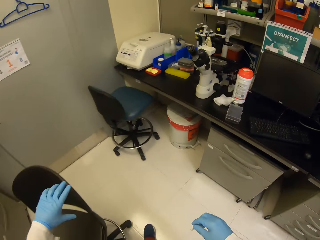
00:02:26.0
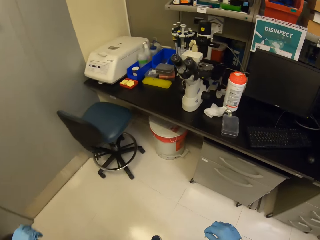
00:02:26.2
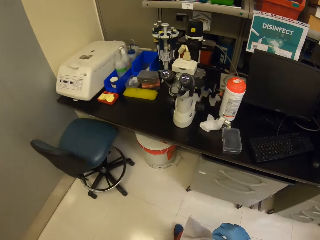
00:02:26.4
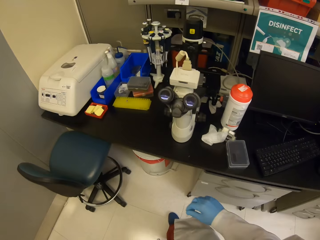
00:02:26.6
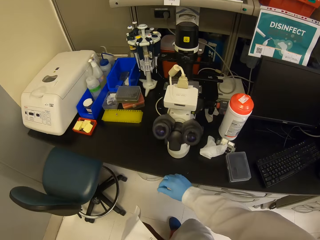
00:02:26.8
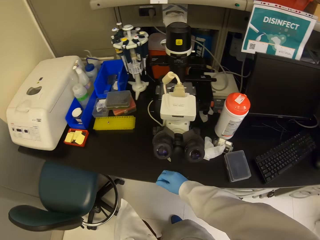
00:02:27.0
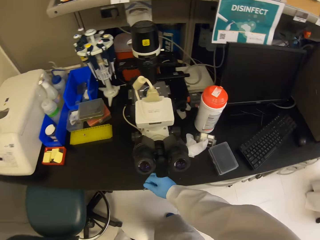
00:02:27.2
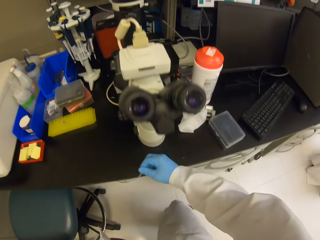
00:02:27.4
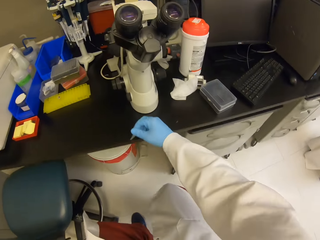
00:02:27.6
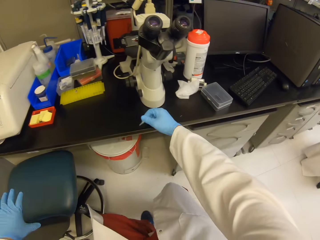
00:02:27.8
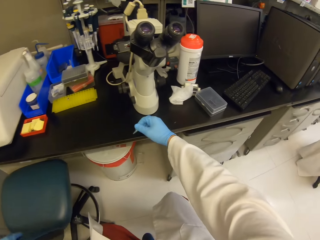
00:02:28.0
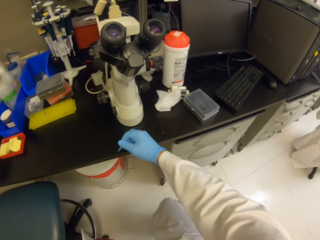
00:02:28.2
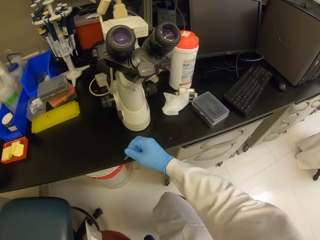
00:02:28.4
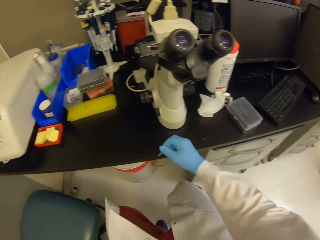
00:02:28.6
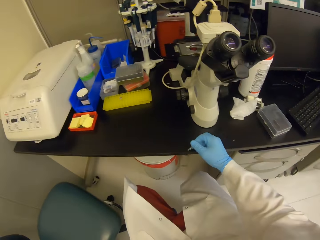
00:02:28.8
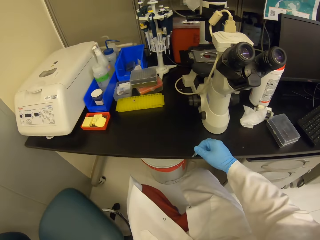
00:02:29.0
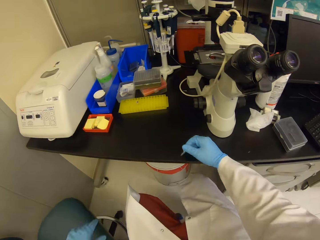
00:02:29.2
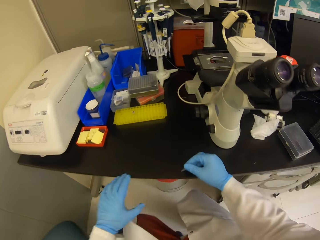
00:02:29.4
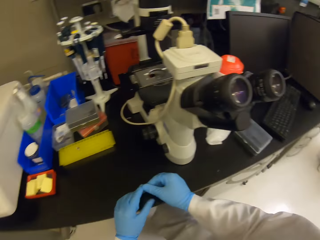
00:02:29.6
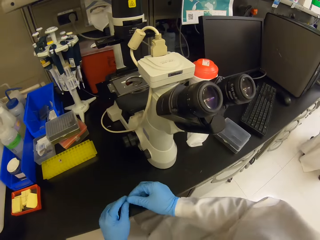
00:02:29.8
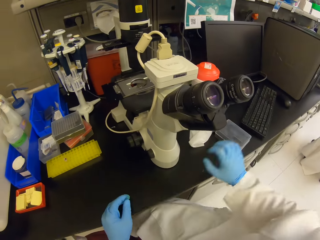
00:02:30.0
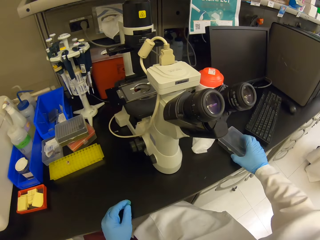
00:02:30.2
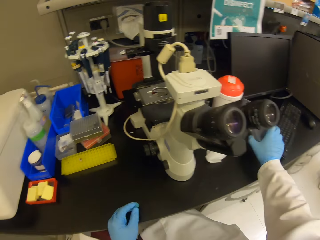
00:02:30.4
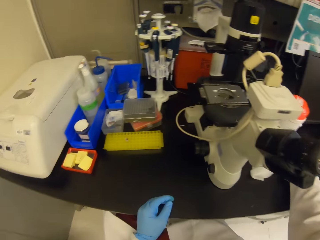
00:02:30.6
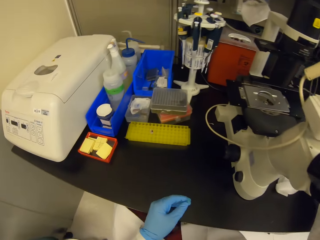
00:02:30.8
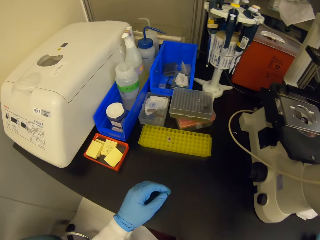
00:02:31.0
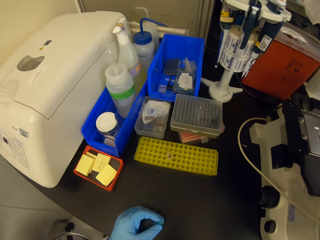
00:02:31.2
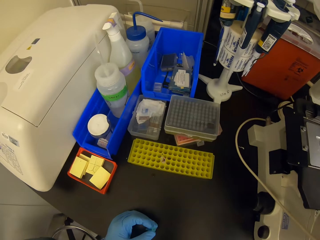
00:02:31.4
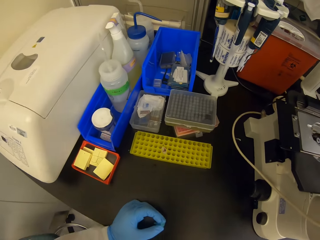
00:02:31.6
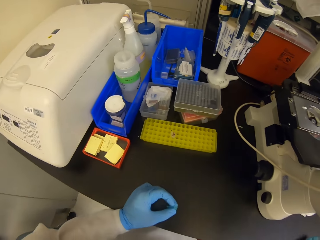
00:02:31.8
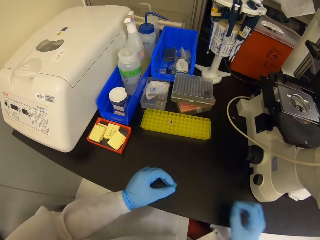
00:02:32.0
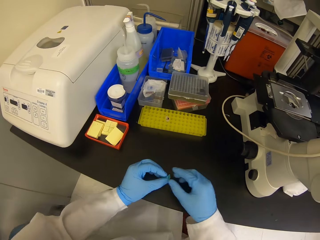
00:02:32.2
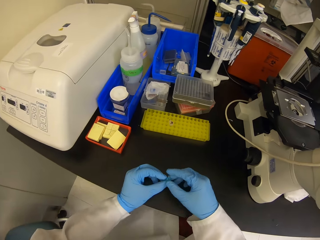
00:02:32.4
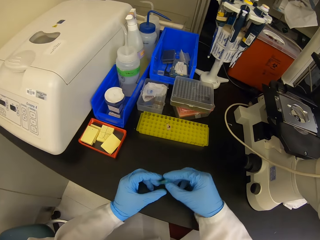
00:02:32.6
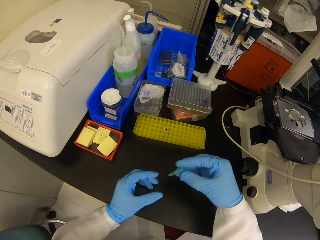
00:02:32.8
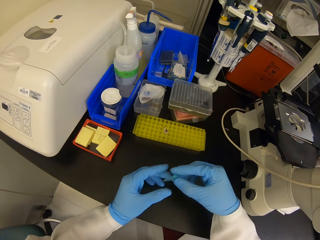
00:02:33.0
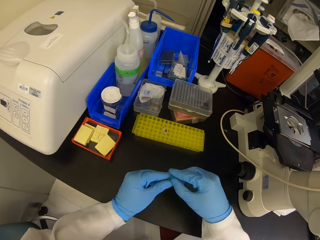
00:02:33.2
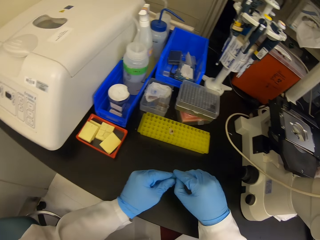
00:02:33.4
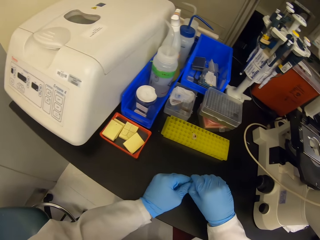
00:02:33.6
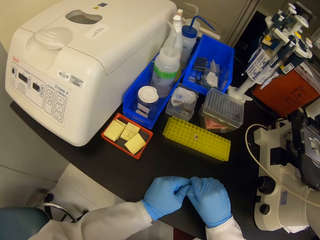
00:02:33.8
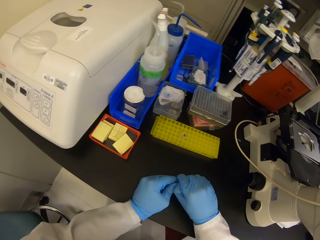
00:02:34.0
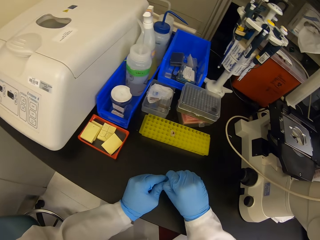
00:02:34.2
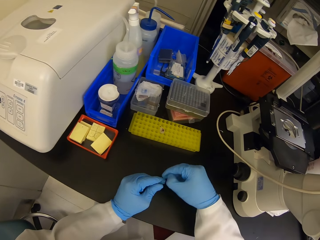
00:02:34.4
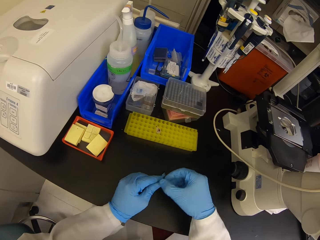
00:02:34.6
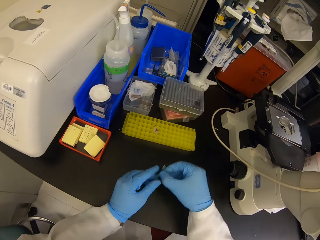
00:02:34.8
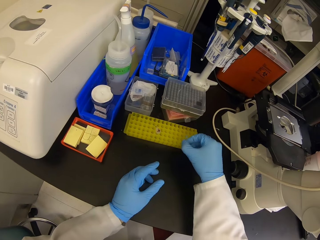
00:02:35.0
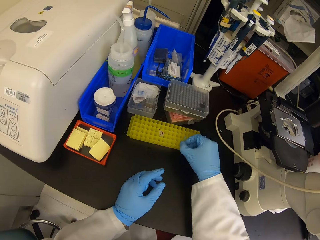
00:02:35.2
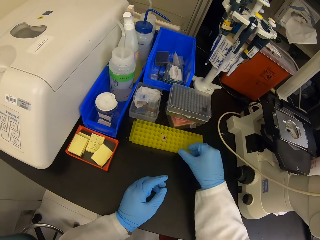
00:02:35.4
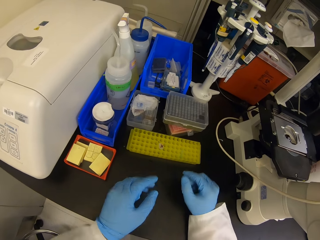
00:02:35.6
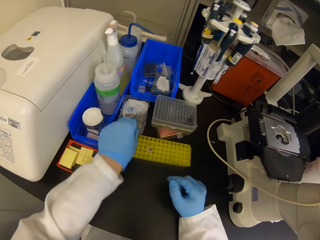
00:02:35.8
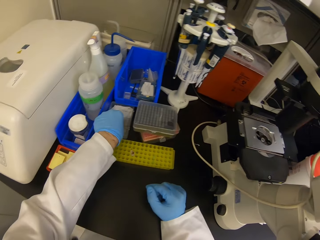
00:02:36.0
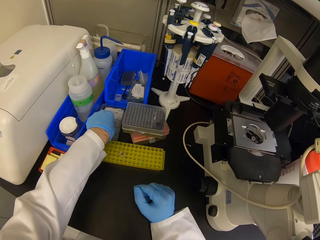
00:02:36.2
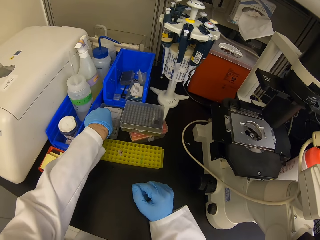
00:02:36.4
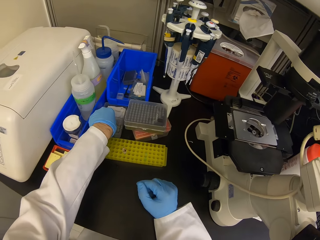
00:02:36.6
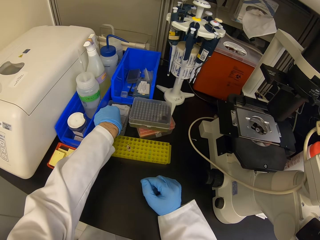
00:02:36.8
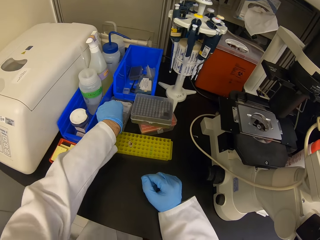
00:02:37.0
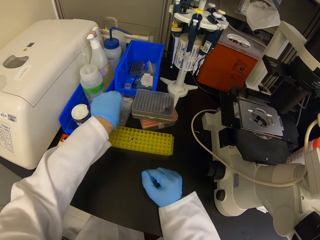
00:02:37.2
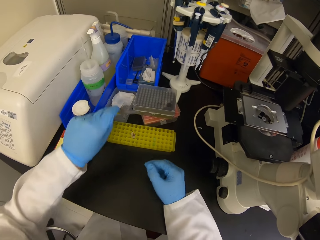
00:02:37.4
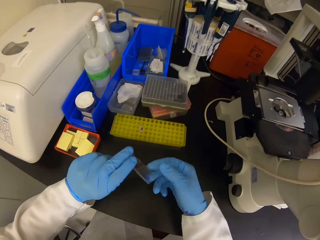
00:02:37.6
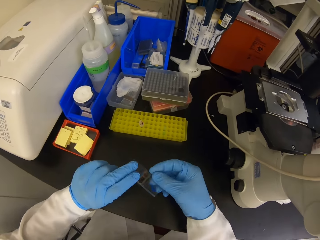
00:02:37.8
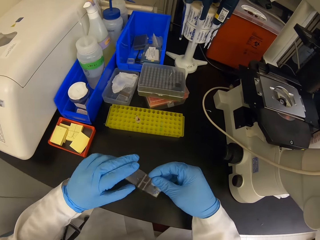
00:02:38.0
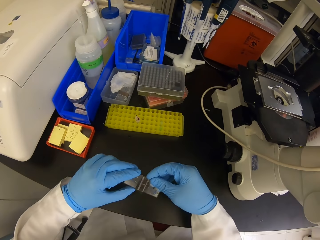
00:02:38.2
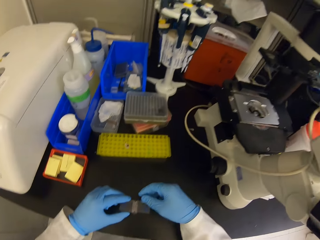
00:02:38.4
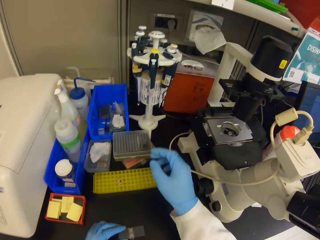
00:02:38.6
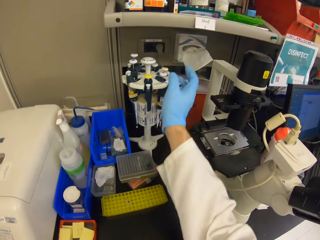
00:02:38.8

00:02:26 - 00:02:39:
The camera wearer sits on a chair. They pull a chair. They open an object with solution. They put something in the rack. They pick up a slide microscope.

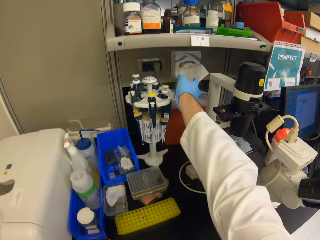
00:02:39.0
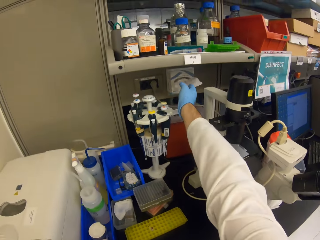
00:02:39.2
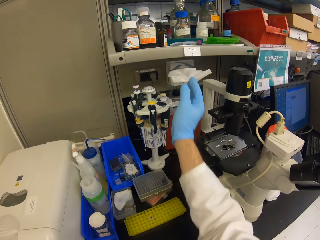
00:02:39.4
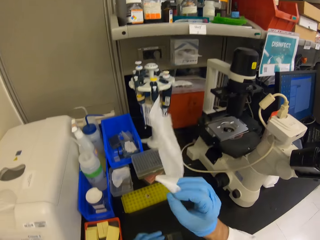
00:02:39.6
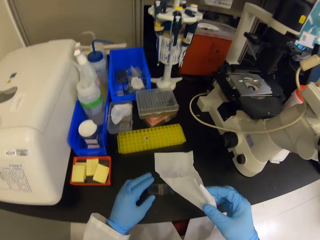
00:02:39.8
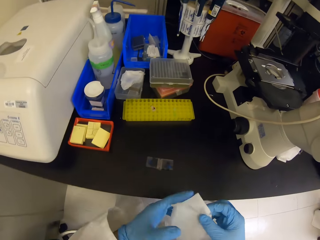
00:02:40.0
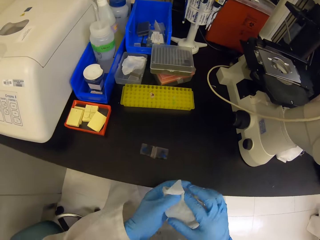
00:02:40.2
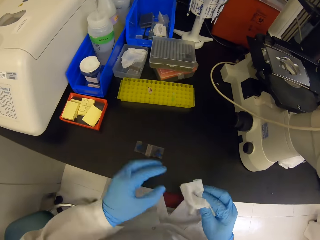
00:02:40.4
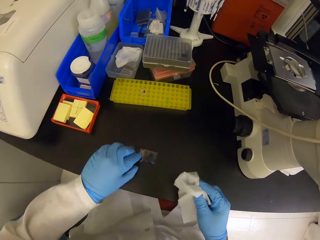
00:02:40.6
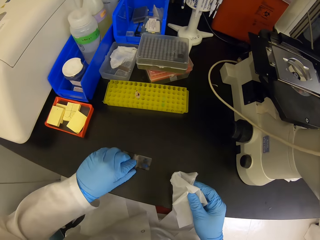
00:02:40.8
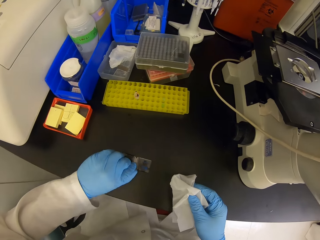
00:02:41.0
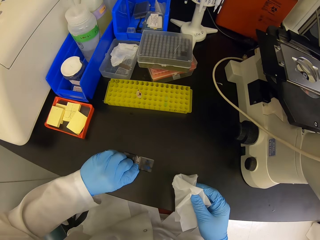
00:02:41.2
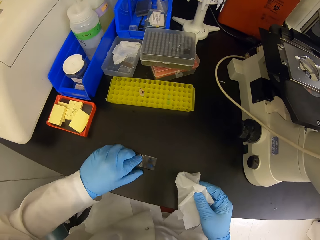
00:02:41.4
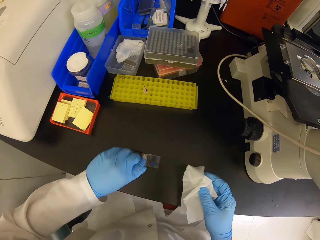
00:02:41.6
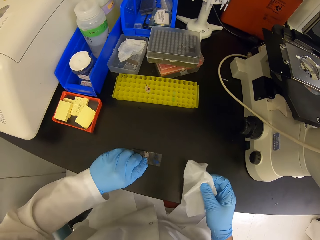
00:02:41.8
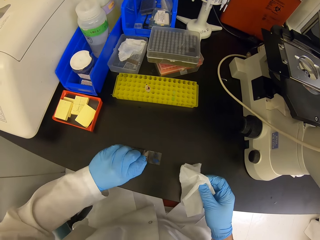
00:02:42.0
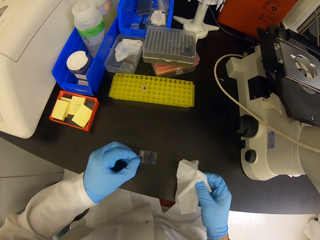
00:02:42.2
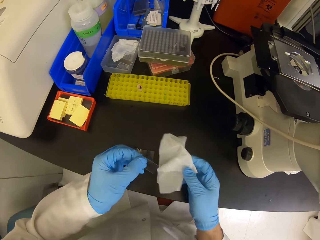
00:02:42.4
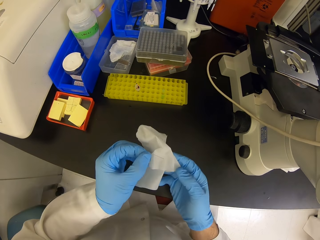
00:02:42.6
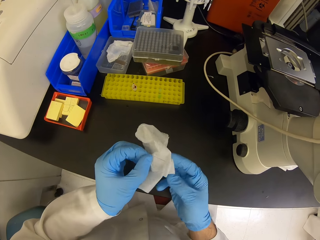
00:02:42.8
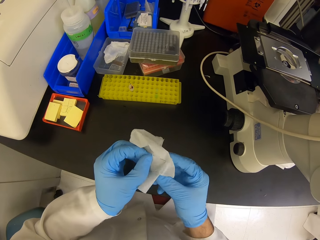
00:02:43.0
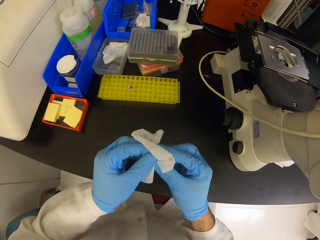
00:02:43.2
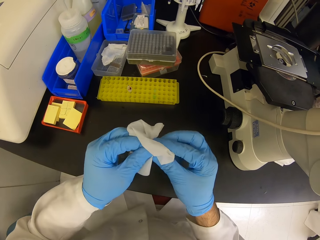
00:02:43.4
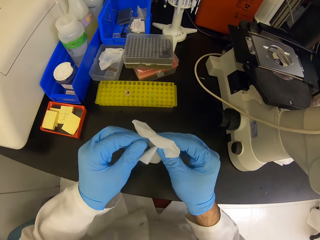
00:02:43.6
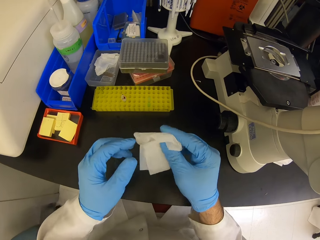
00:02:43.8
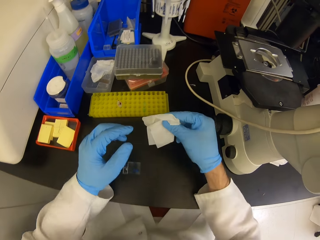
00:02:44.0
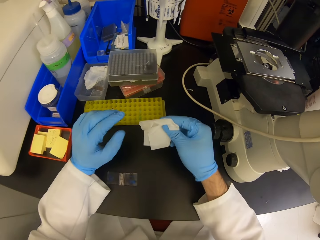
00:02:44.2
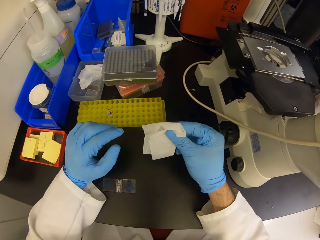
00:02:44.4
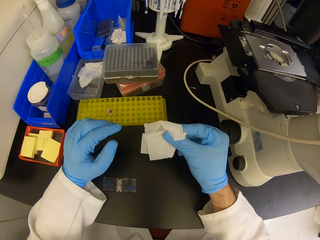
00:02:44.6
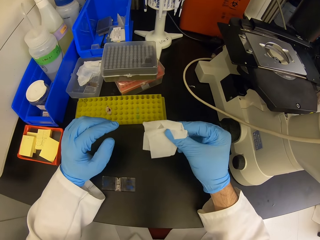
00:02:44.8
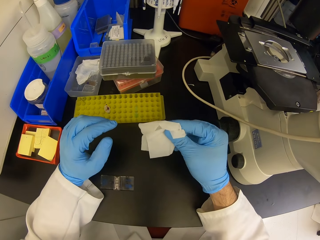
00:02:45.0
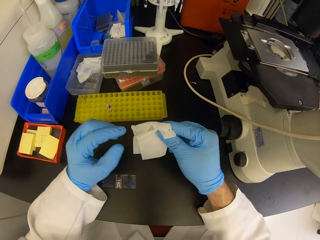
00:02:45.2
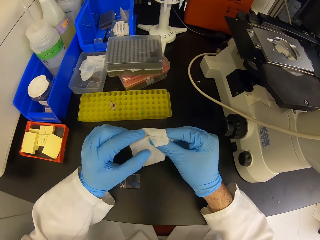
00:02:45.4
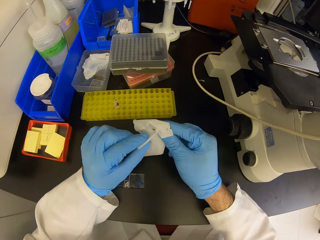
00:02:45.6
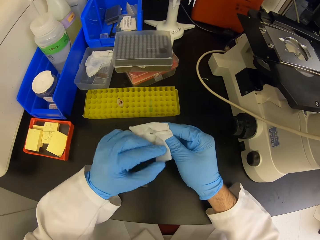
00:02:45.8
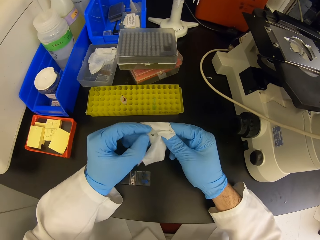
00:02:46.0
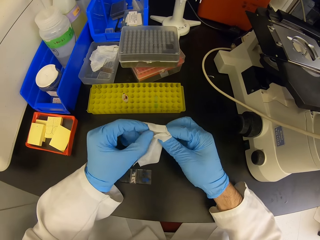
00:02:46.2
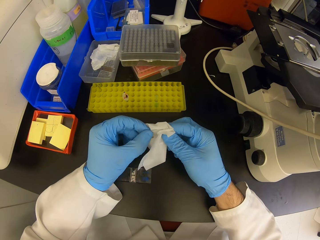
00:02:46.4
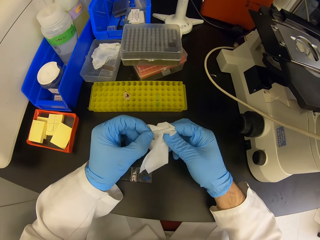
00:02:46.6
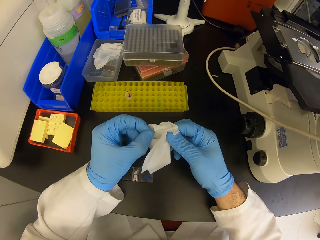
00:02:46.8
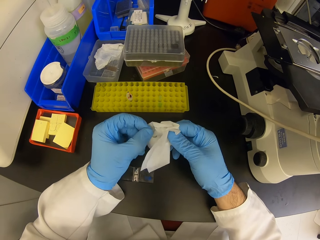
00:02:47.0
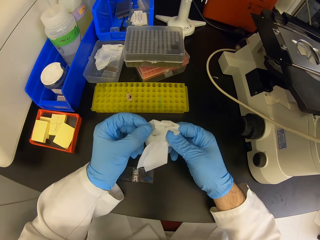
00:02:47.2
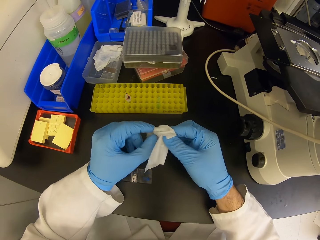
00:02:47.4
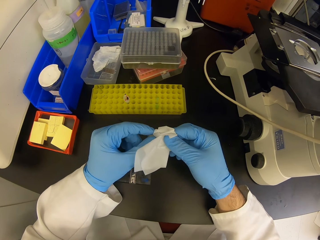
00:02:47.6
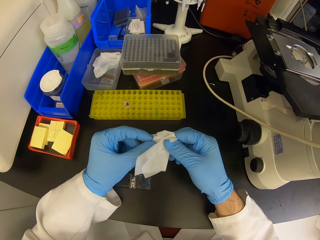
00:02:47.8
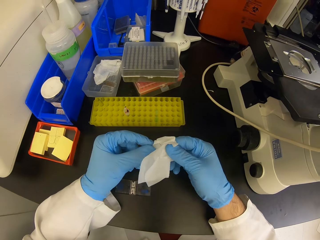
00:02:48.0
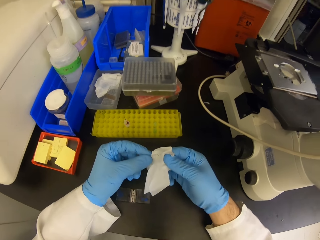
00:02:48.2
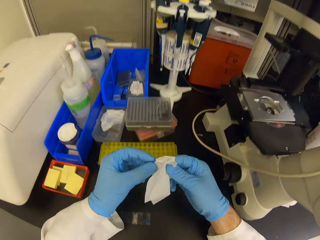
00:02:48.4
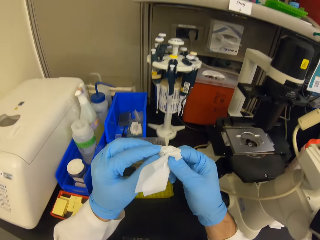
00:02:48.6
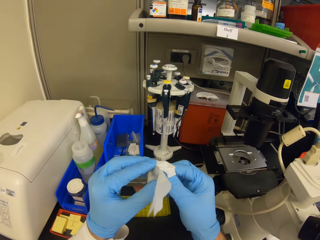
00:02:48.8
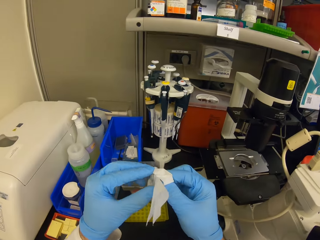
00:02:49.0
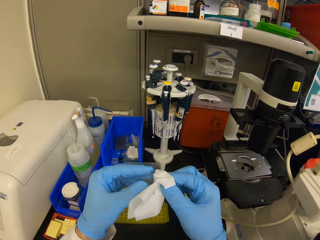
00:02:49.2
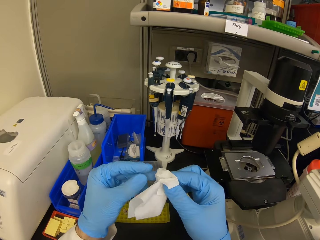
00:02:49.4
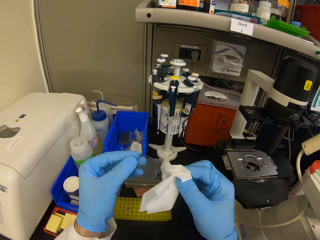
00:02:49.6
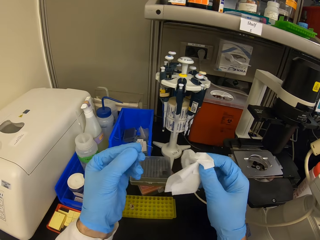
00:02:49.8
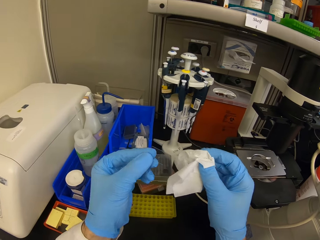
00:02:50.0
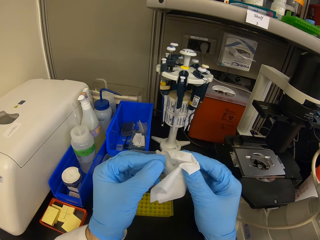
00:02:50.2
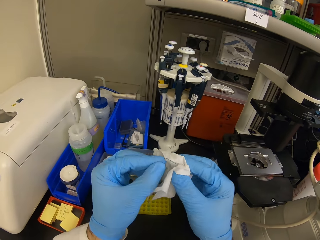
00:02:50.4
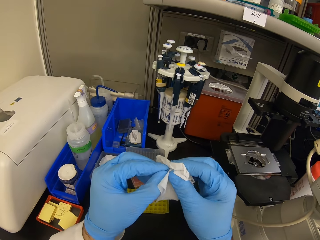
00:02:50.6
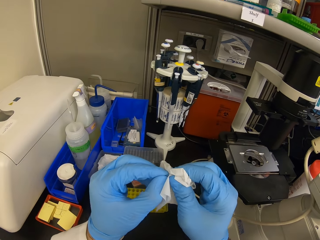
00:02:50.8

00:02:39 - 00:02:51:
The camera wearer picks up a tissue. They wipe the slide microscope with the tissue.
